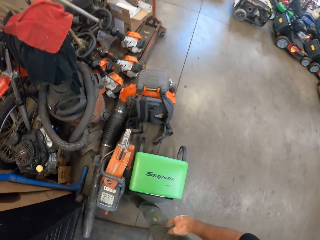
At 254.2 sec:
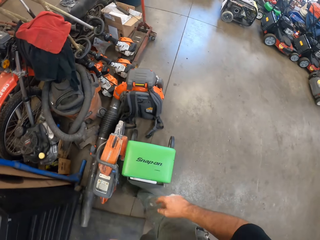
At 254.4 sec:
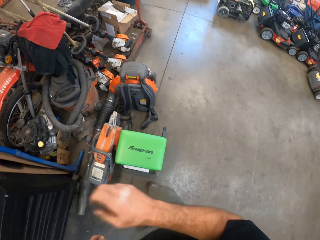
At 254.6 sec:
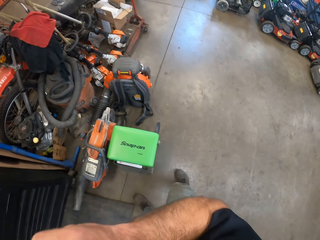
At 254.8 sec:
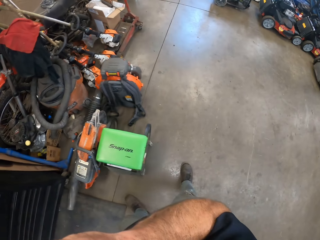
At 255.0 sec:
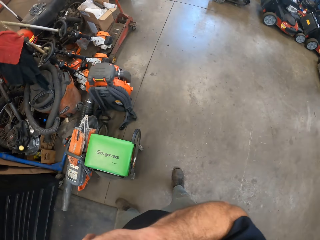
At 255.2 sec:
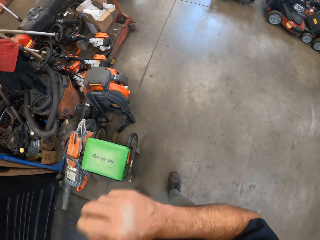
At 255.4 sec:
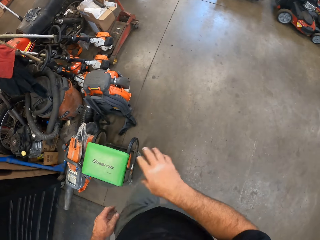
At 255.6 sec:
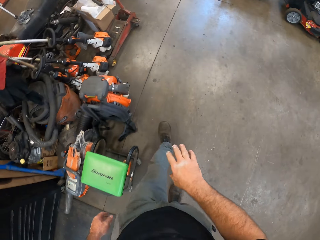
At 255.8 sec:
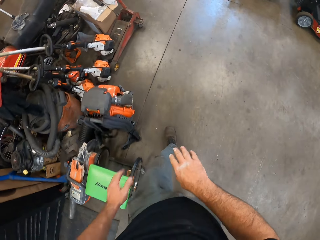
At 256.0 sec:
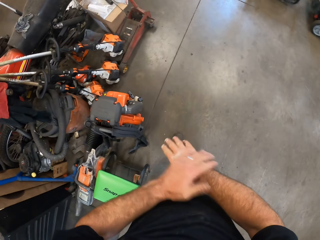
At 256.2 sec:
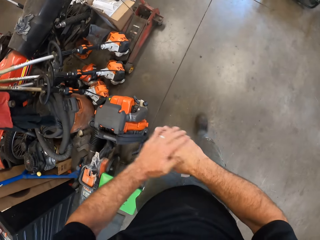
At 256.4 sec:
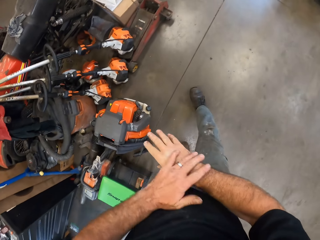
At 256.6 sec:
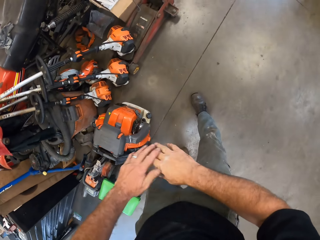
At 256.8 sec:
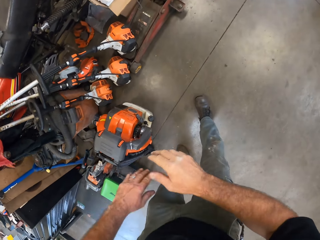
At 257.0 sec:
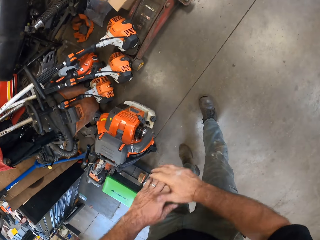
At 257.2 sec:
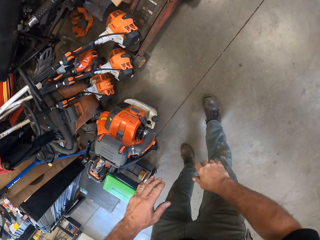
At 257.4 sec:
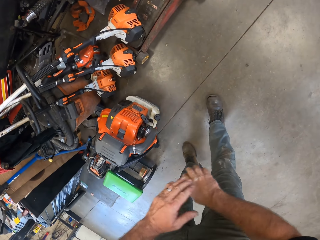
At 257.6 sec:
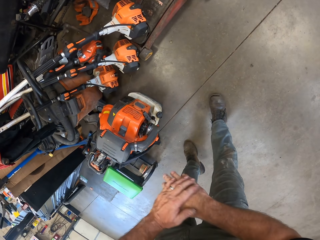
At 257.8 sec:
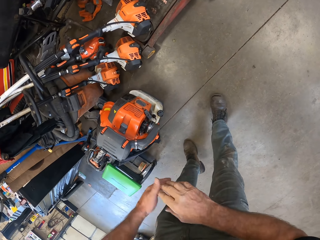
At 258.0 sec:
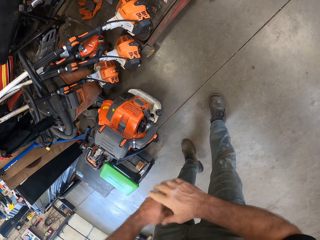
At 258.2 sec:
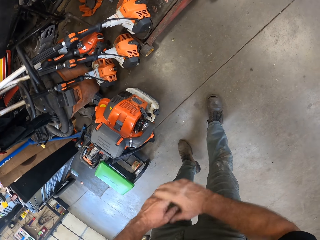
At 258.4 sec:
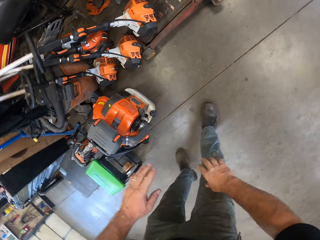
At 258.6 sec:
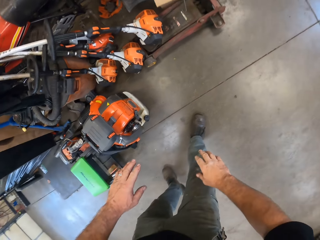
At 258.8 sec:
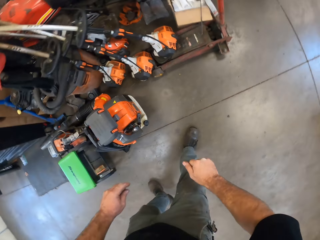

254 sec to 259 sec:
The camera wearer rubs both hands together.

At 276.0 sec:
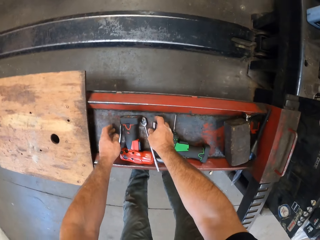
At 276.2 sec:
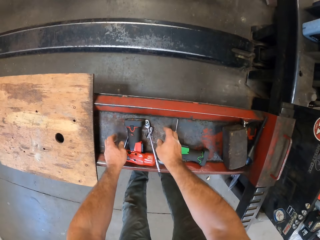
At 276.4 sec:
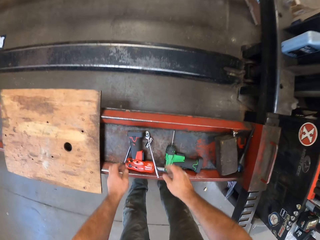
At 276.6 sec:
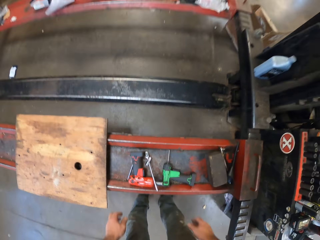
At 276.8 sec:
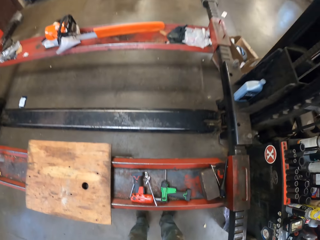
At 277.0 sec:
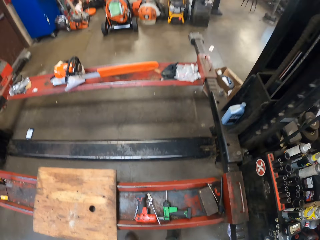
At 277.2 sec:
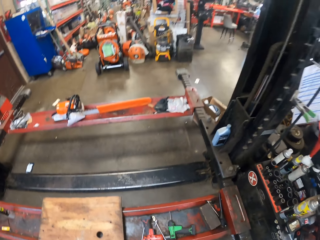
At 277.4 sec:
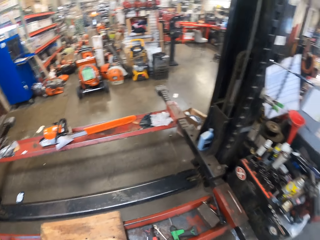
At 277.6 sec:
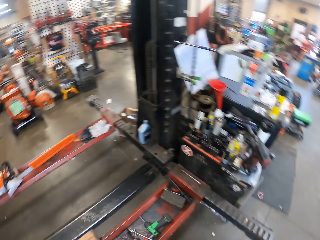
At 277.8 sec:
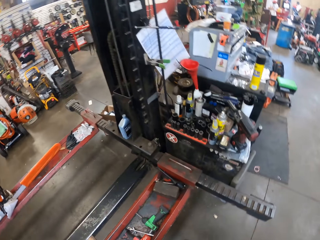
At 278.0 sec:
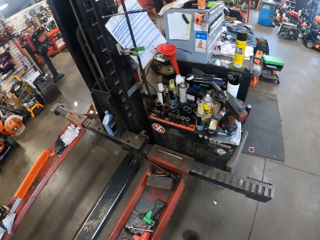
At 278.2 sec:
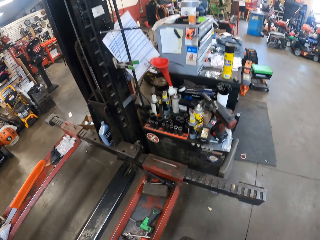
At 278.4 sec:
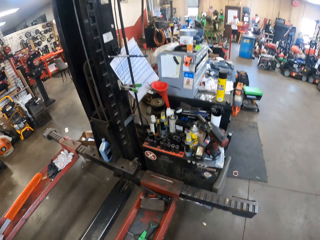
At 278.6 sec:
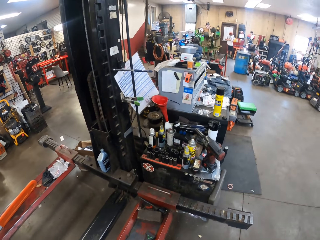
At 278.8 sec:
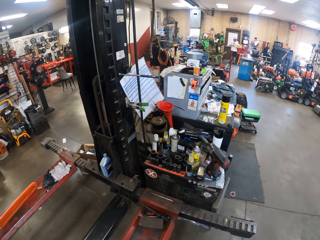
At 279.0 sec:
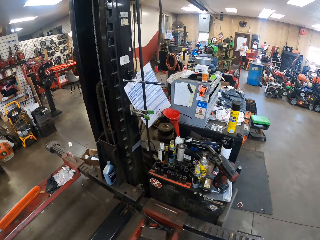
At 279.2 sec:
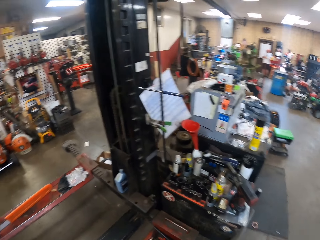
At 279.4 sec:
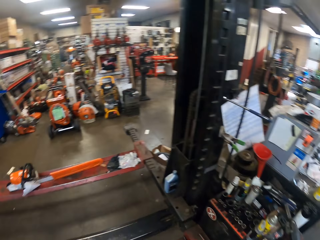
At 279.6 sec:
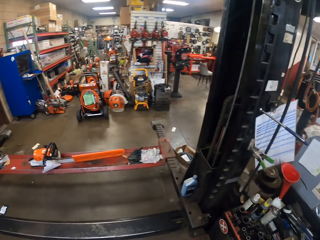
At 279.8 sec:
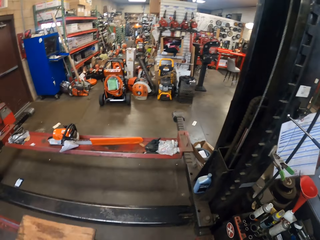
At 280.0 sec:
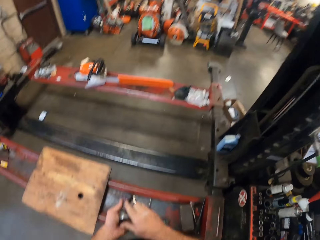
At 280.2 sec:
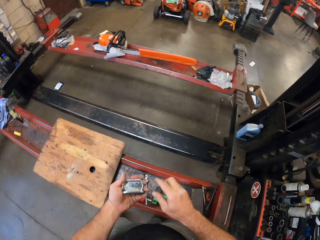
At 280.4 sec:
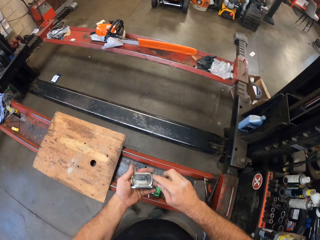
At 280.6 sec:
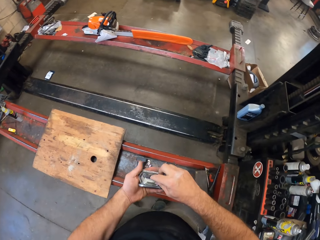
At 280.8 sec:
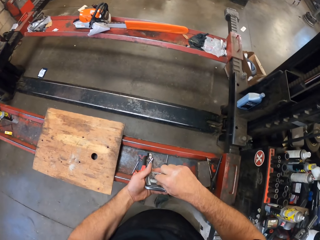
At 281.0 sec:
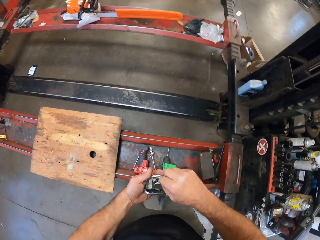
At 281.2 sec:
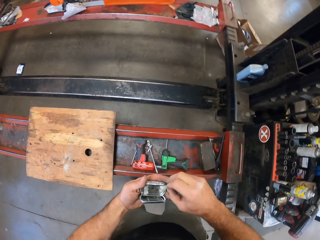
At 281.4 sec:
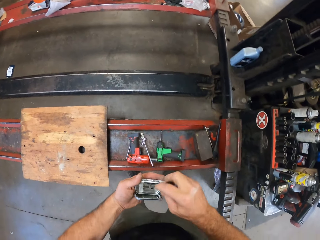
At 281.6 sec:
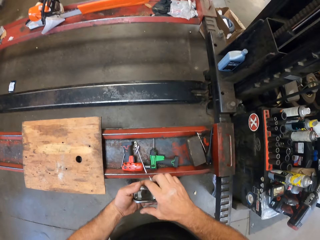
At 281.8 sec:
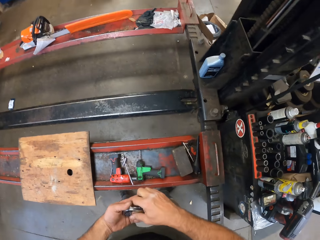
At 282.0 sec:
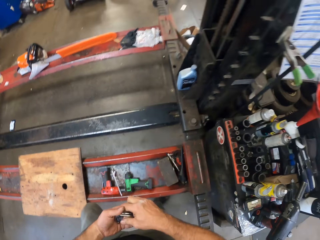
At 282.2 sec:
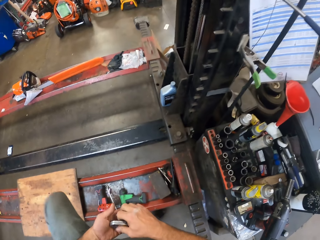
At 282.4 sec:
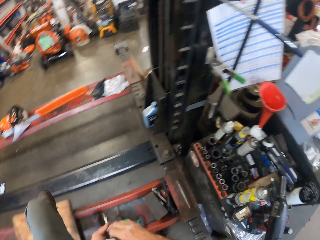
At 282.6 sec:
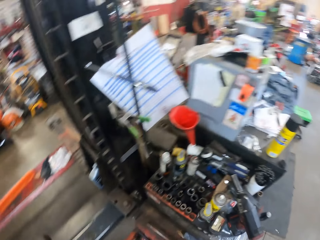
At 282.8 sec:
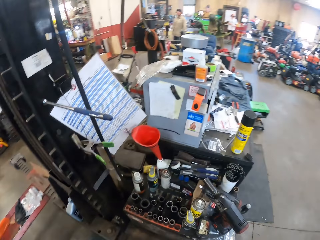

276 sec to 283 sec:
The camera wearer drops both the drill bit and the spanner in both hands onto the lift. He looks around the room. He takes a paper with his right hand from a can in his left hand. He closes the can with his right hand.

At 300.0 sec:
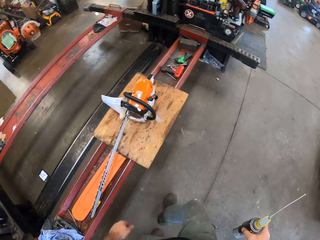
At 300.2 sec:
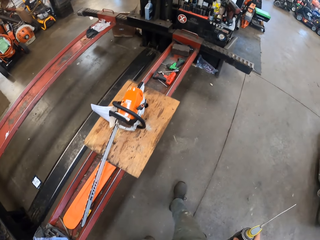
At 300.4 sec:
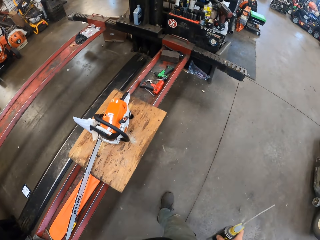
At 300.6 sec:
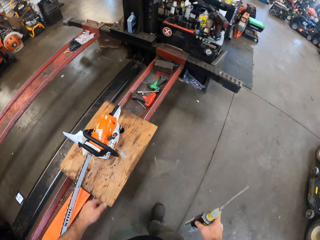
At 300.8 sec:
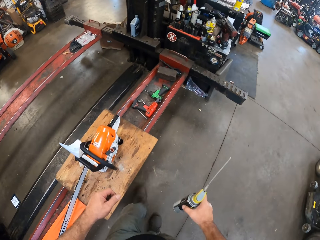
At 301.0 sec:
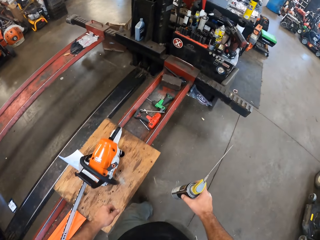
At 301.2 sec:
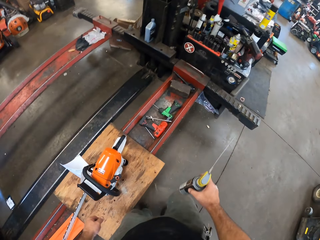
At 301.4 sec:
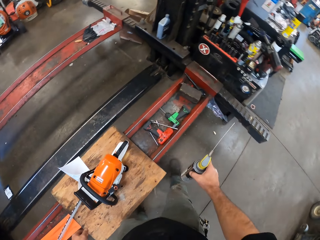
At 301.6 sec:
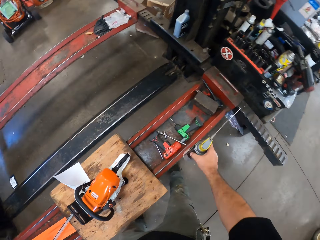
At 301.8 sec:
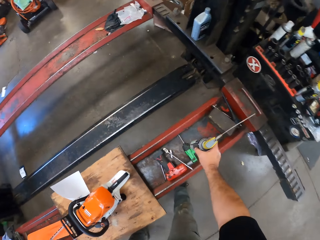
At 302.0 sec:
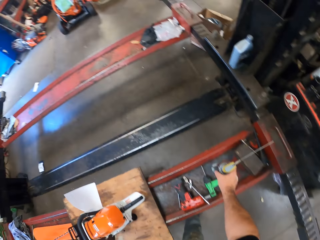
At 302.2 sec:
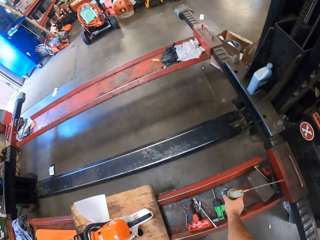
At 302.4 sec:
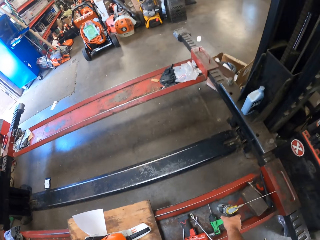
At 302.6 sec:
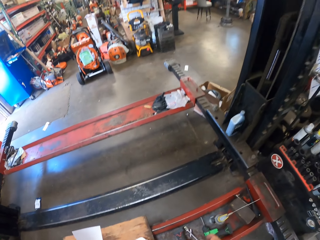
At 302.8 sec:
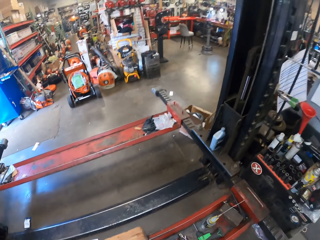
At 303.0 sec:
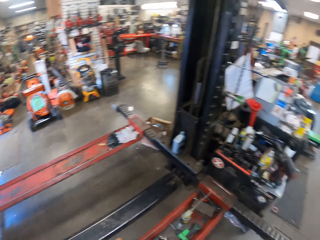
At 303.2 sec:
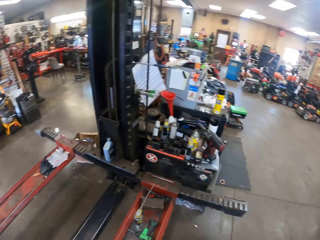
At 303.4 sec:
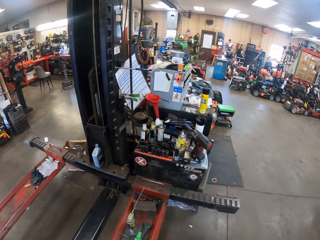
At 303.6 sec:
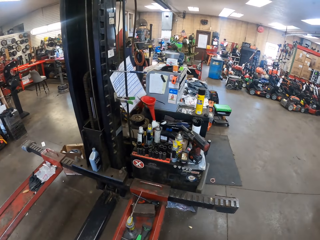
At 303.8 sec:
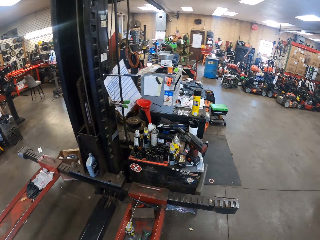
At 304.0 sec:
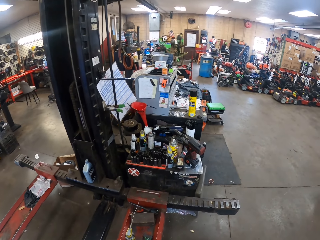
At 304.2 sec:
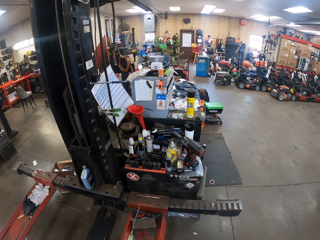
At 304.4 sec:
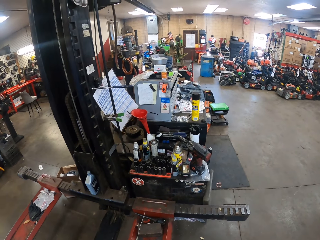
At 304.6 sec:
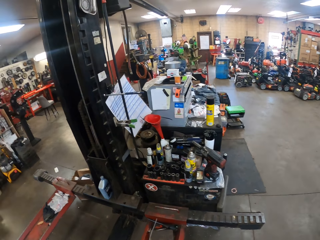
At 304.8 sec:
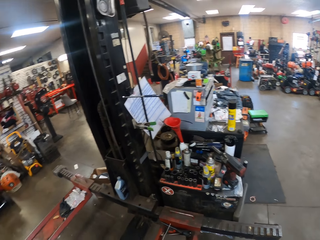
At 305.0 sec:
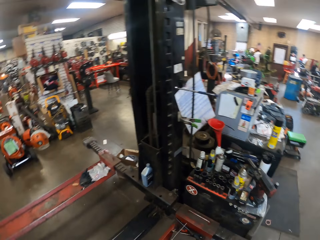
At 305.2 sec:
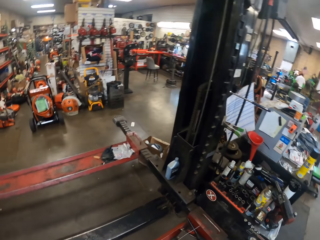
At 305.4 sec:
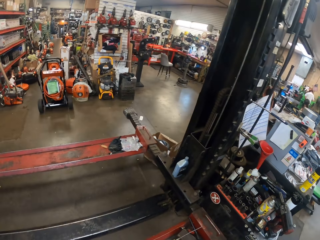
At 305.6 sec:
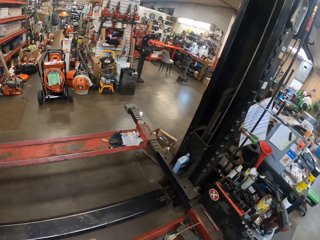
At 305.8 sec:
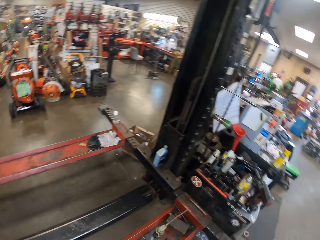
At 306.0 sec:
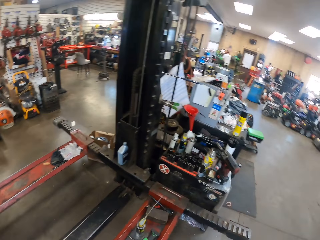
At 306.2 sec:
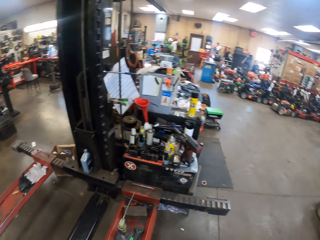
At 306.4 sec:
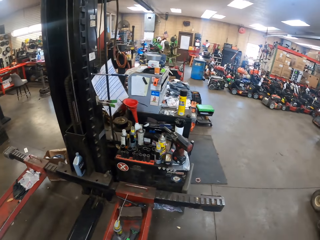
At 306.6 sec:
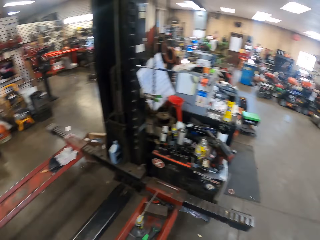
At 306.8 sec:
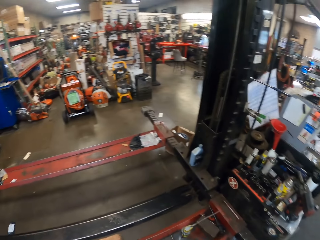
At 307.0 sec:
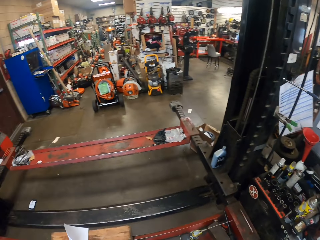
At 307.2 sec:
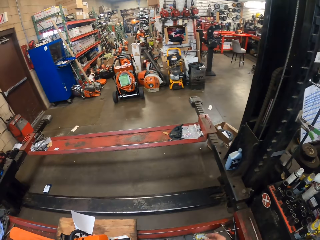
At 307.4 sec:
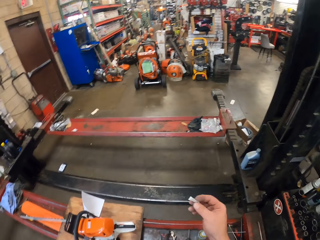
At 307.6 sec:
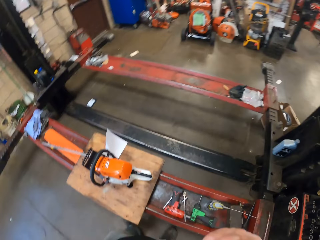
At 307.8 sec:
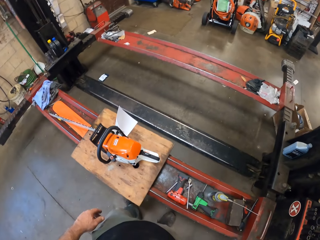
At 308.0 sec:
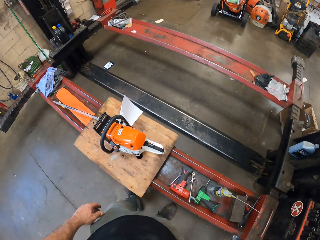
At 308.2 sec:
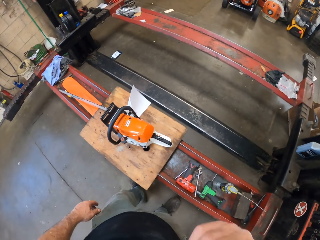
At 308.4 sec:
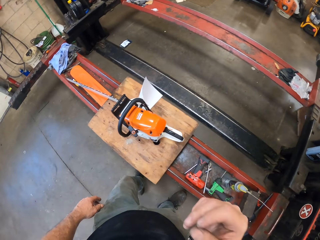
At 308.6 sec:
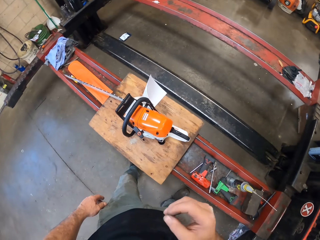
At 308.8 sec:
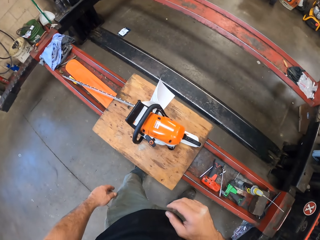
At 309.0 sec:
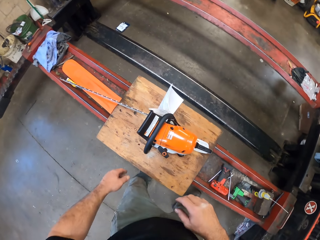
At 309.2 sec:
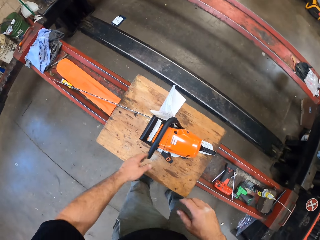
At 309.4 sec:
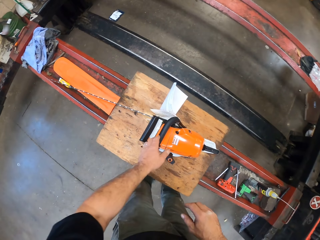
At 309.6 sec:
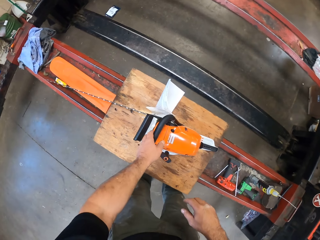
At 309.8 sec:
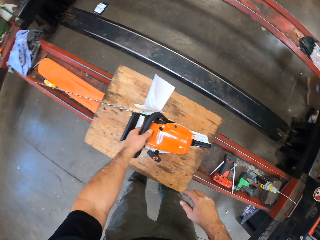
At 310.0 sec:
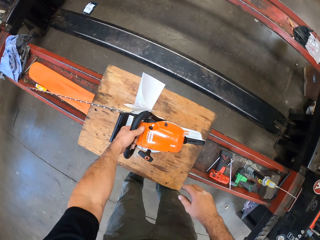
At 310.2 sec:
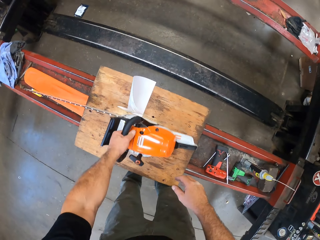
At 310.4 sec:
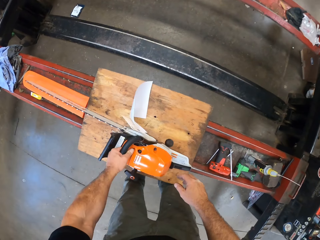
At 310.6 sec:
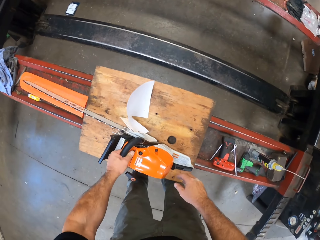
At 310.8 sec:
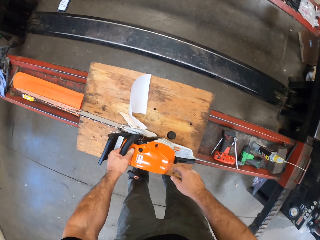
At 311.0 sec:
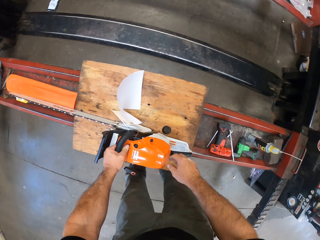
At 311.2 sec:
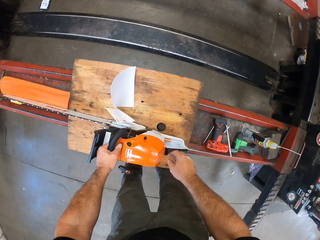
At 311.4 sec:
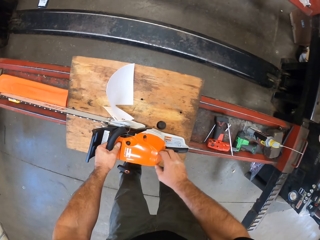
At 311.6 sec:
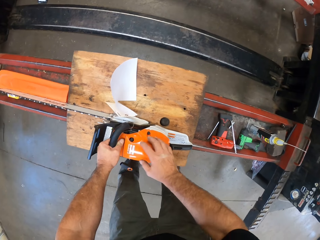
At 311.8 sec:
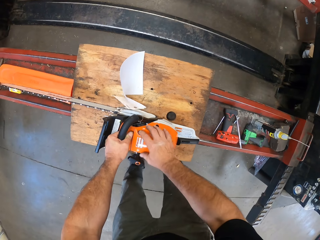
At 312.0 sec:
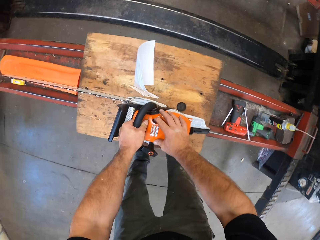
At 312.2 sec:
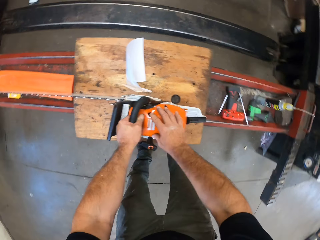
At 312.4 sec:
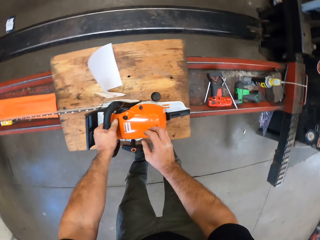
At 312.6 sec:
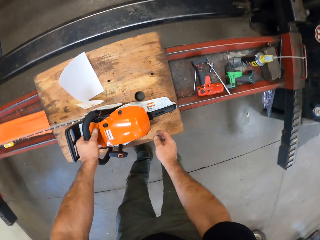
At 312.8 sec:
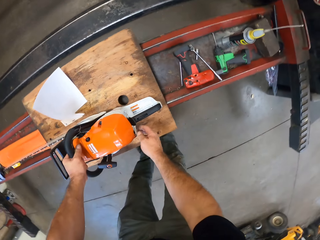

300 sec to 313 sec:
The camera wearer drops the lubricant can onto the lift with his right hand. He looks around the garage. He puts the chewing gum into the mouth. He holds the chainsaw handle with his left hand. He touches the chainsaw.
